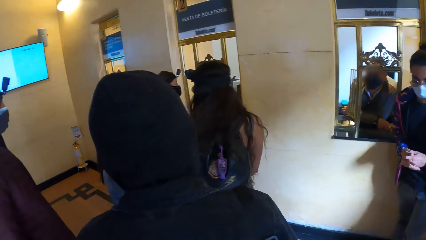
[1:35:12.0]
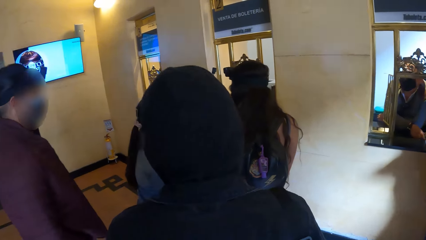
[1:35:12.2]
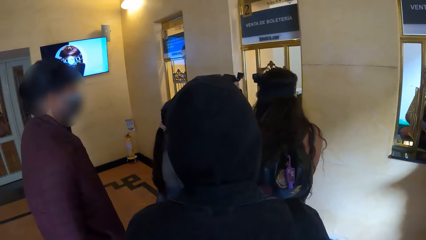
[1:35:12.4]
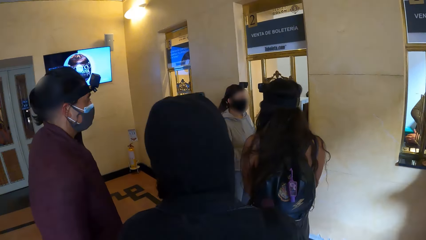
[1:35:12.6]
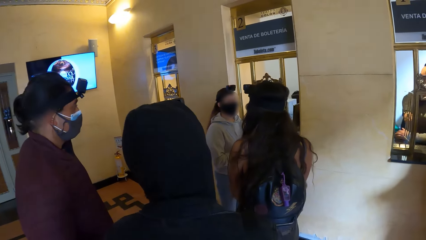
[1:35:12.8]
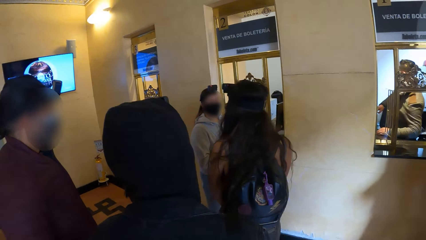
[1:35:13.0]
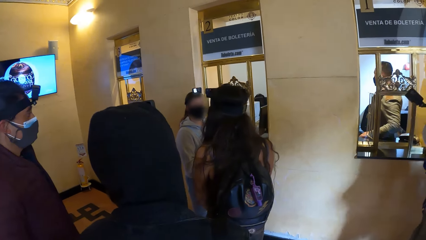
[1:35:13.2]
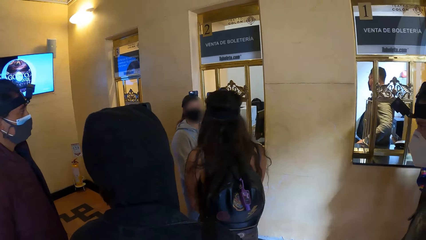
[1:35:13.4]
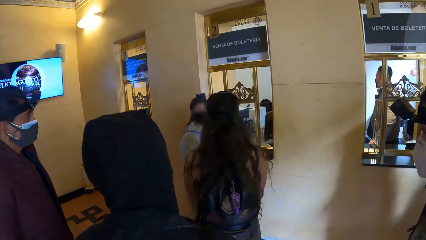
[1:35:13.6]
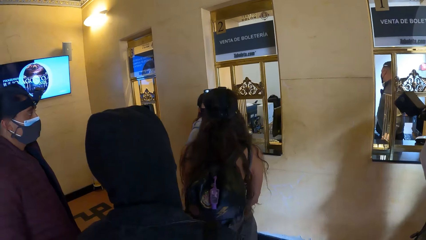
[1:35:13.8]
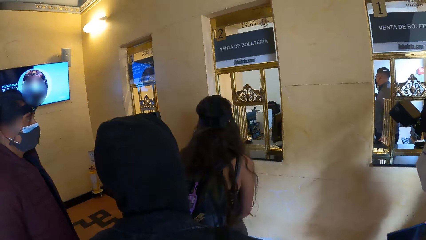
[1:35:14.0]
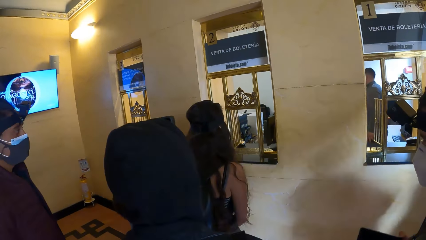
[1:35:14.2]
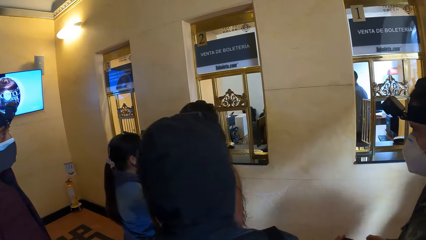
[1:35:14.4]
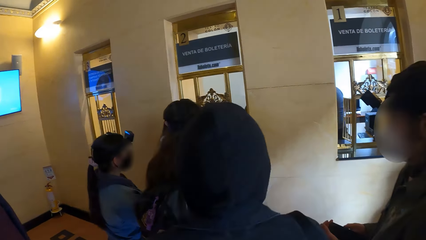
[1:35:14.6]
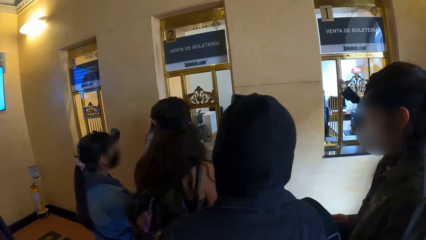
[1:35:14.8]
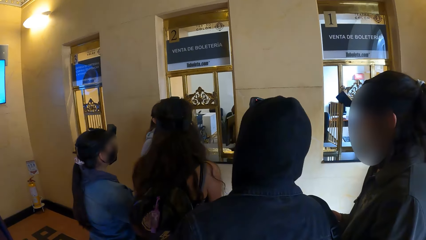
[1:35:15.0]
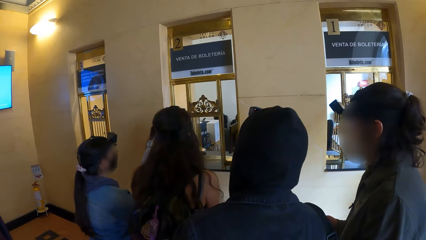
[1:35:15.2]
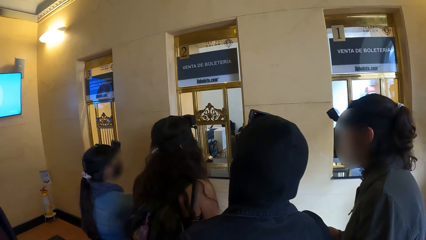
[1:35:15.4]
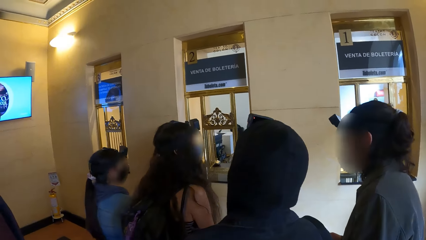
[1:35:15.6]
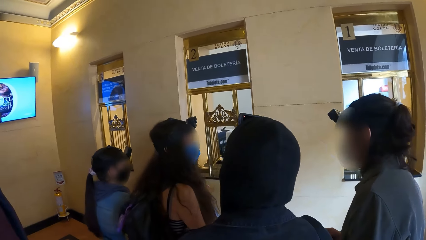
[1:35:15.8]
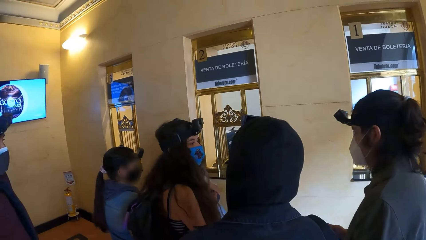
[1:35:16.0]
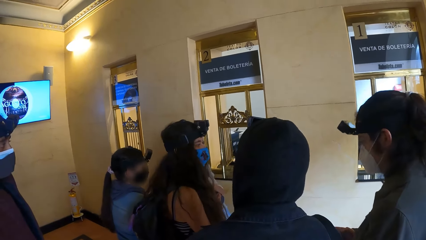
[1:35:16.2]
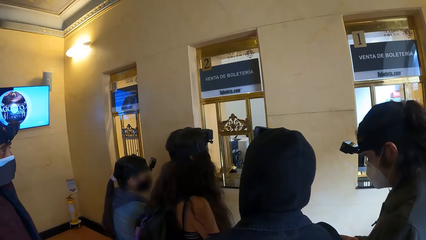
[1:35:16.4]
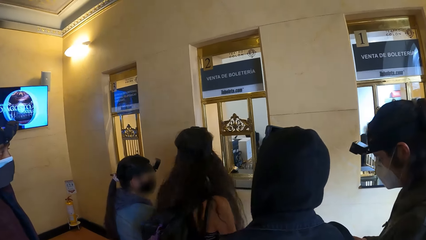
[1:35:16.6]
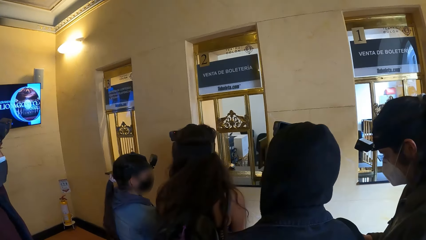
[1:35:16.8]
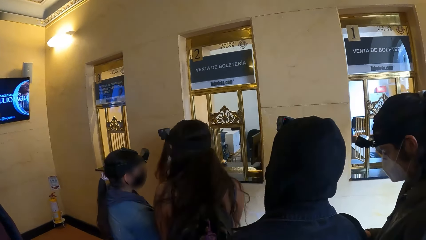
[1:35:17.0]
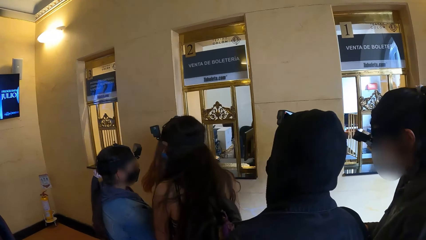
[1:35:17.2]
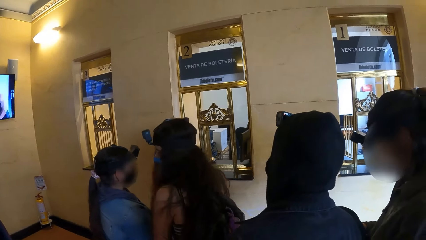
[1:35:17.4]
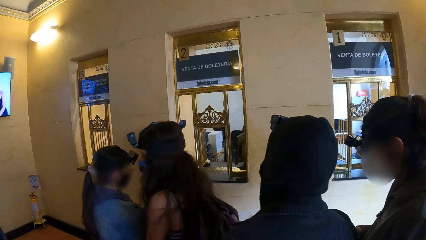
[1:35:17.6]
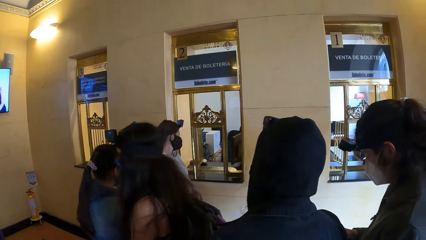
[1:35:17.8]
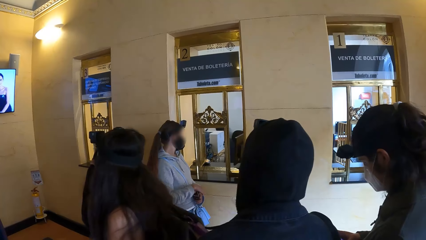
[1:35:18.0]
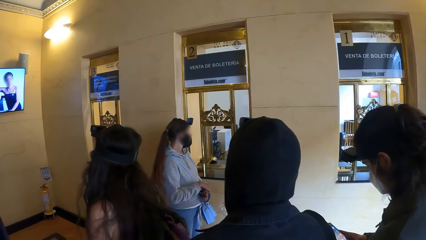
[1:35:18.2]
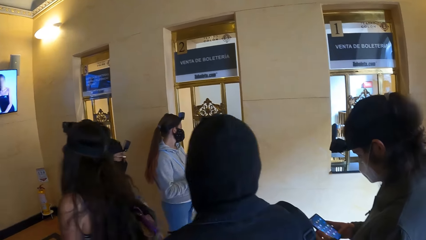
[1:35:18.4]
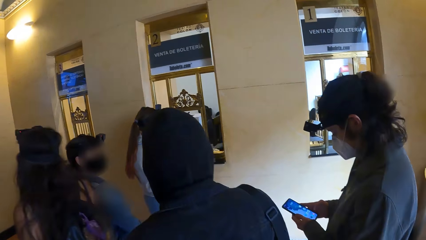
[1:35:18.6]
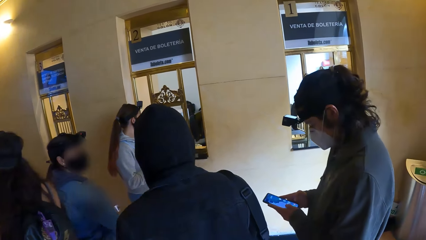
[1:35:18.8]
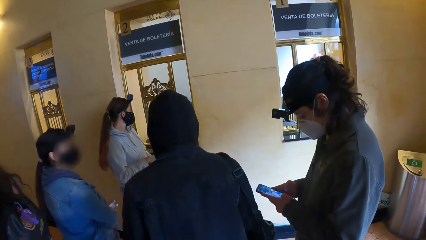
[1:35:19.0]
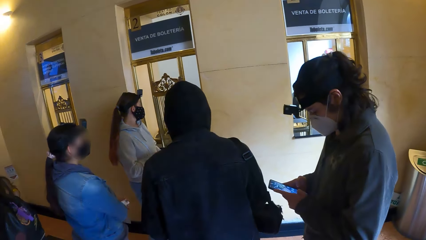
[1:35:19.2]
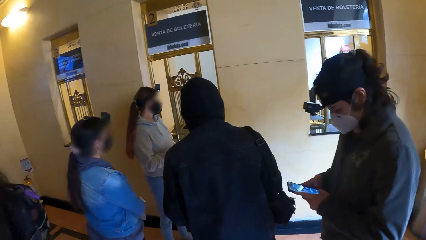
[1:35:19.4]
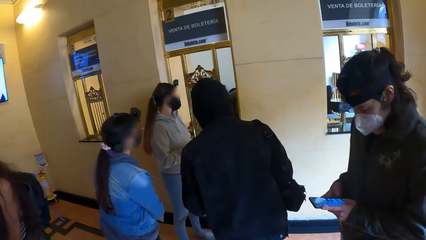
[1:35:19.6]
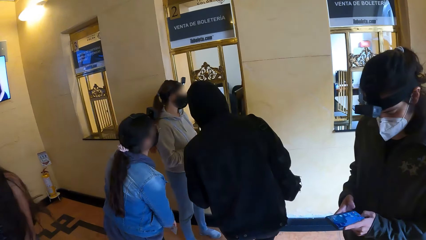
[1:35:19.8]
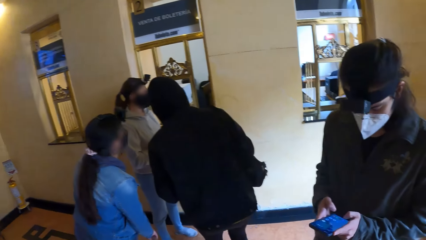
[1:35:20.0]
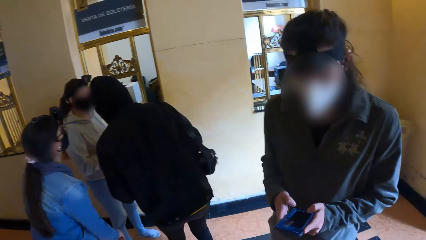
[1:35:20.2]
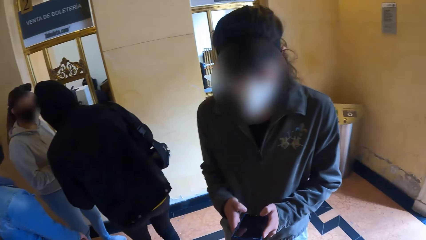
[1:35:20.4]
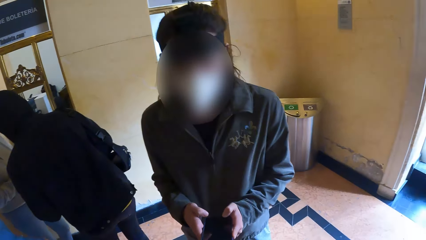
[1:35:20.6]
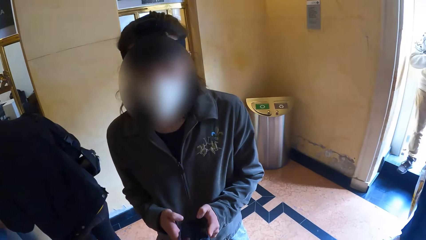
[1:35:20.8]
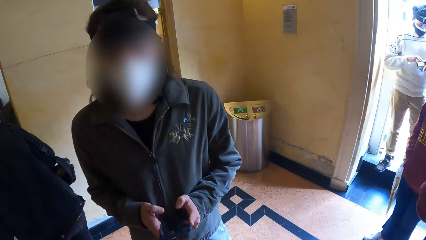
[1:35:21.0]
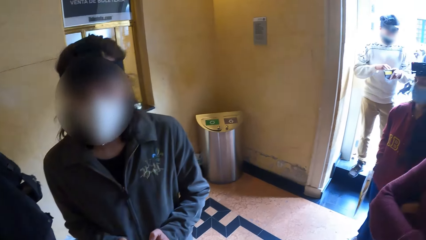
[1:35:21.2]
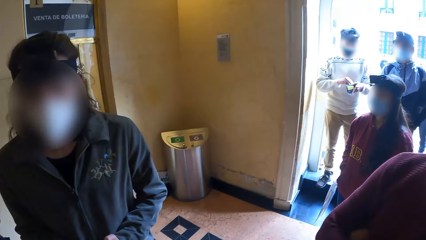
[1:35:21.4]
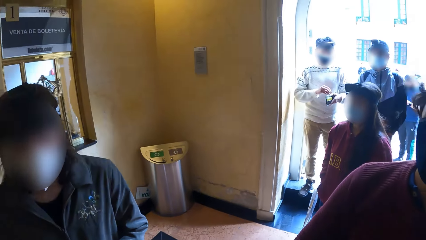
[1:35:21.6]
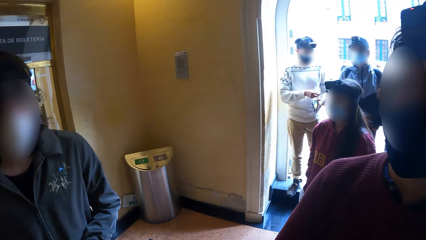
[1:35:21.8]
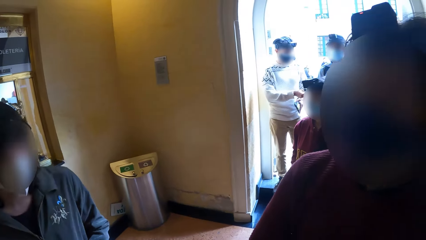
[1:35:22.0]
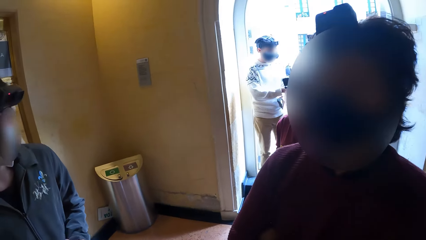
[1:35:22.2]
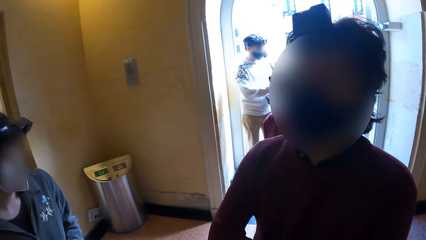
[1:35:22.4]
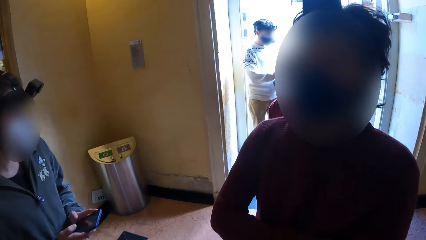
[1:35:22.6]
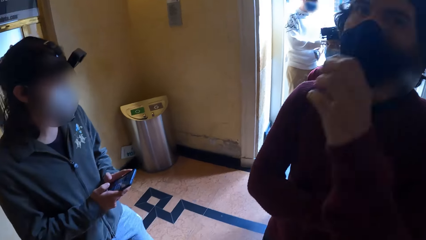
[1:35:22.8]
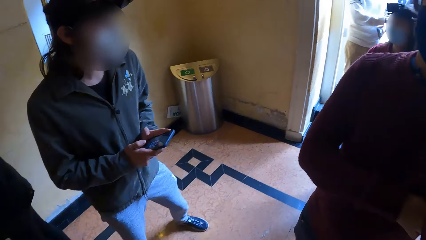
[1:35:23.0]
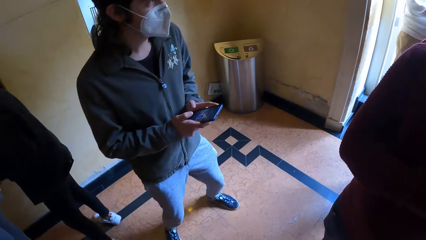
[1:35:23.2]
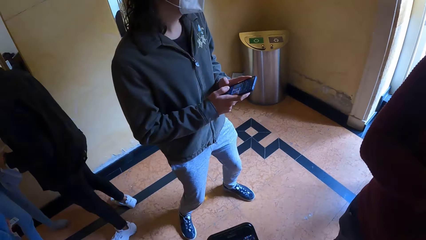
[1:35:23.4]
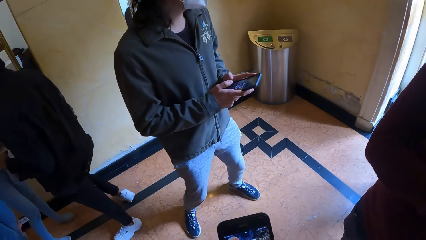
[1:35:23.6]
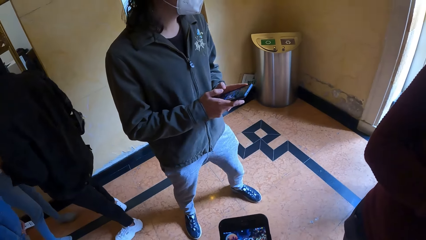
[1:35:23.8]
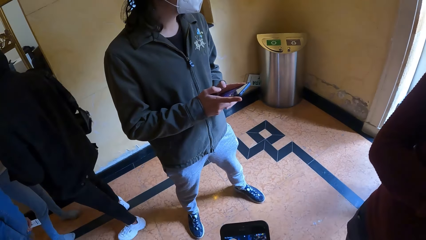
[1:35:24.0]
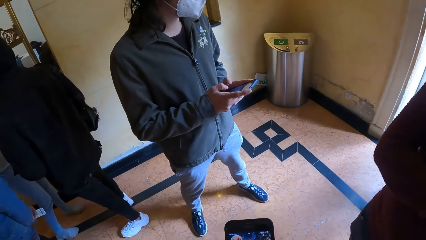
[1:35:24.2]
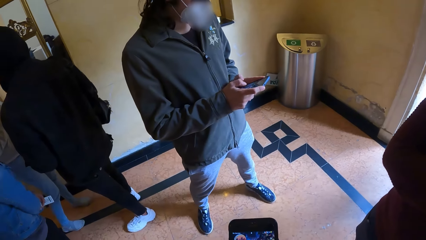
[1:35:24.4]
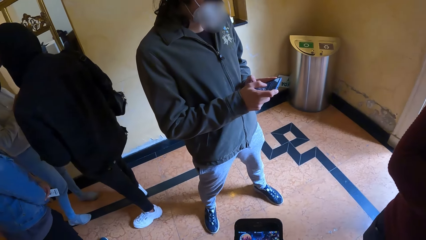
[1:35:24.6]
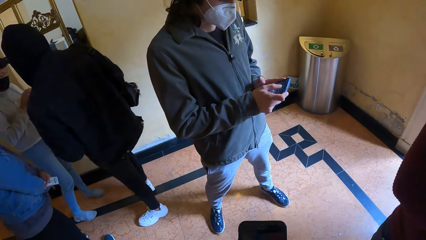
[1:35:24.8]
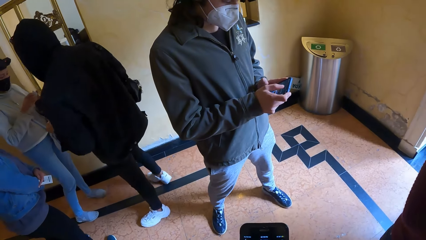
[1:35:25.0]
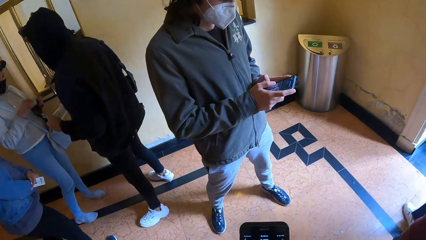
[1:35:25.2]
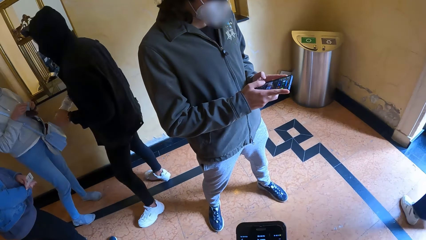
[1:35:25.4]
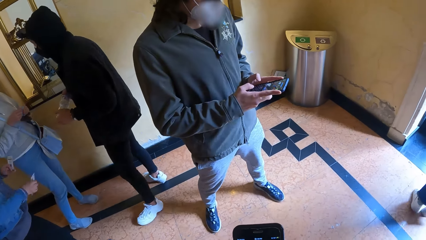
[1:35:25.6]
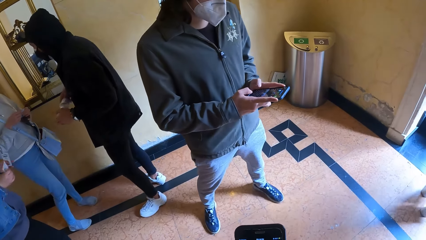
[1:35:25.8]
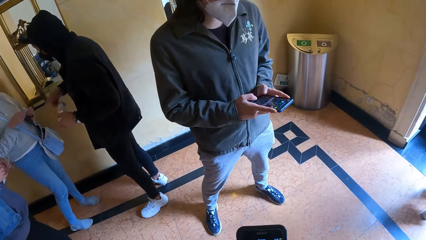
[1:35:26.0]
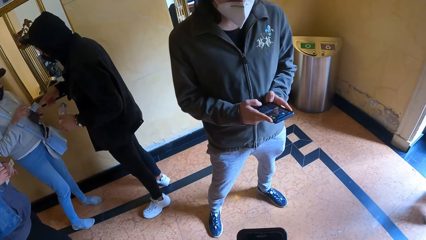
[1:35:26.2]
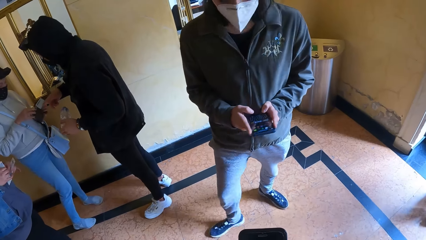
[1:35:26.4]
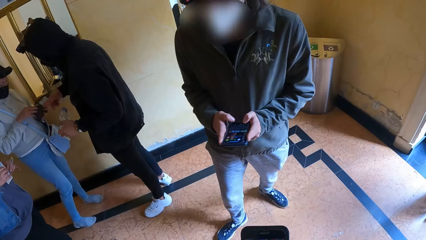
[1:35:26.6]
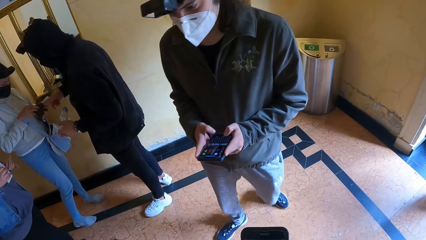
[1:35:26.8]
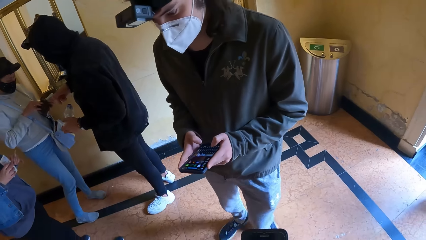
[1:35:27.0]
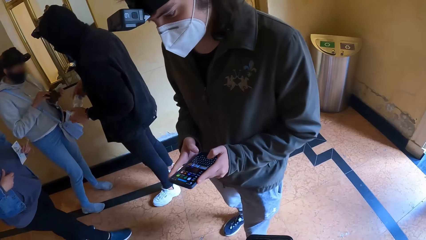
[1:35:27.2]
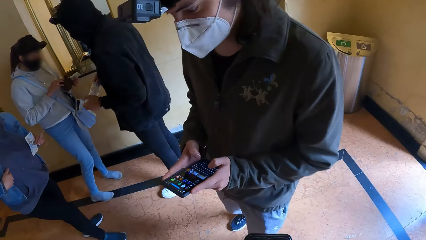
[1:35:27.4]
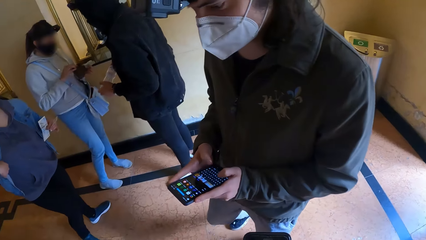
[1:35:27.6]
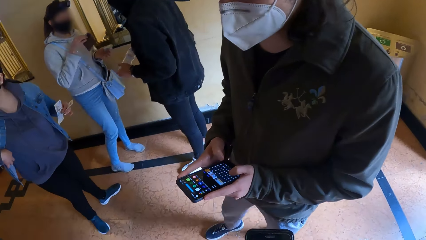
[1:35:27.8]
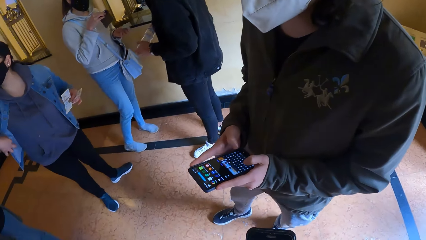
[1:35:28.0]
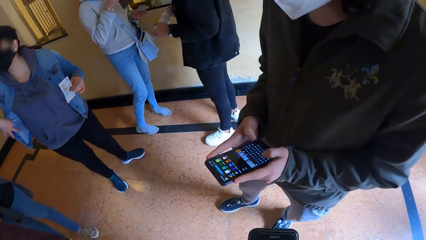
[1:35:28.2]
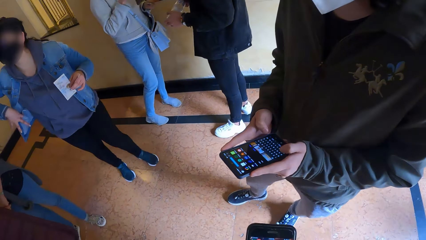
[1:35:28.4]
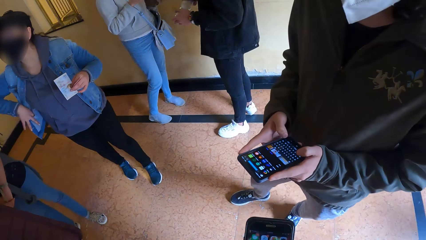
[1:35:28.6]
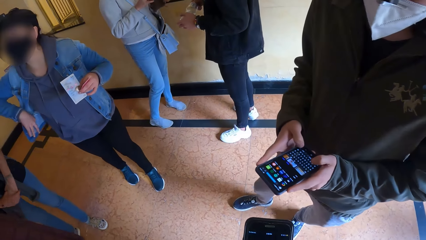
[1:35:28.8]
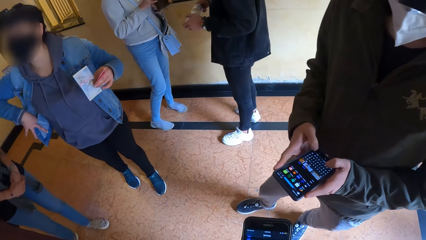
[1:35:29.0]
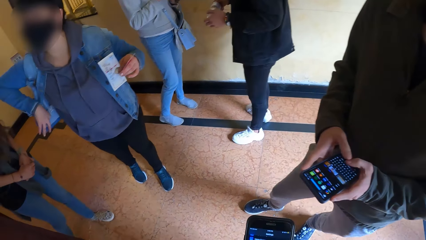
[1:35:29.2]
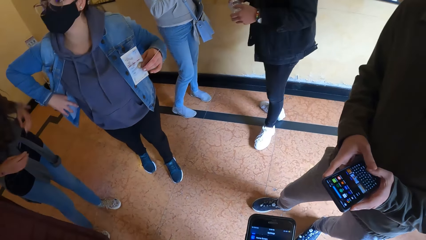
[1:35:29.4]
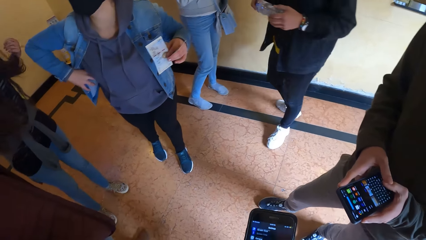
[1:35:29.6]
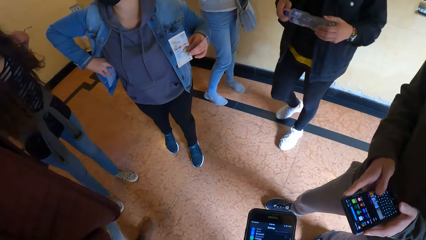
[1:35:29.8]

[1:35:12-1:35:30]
A man operates a phone with both hands. Another man holds a purse with his left hand. The second man passes a paper to a third man with his right hand. The camera wearer operates a phone with his right hand. A woman holds the paper with her right hand and passes the paper to her left hand. Another woman passes the paper to her left hand. A fourth man interacts with the first woman. The first woman picks up the purse with her right hand.
